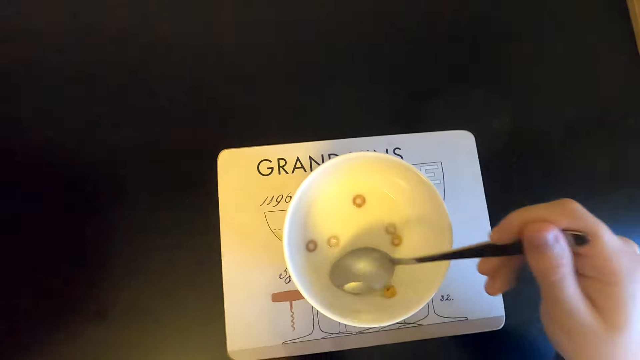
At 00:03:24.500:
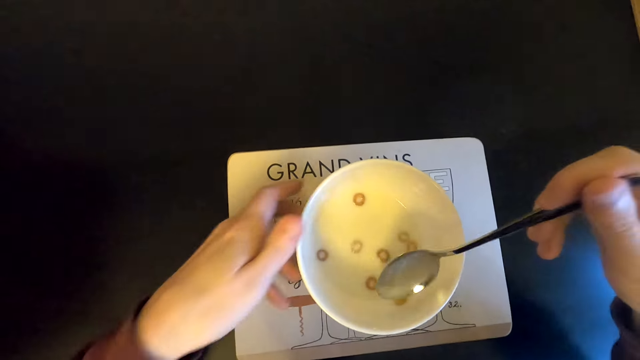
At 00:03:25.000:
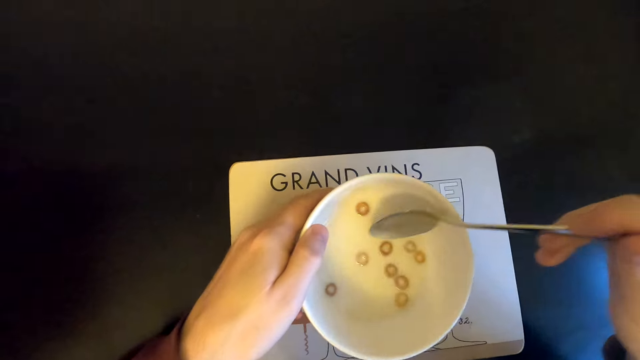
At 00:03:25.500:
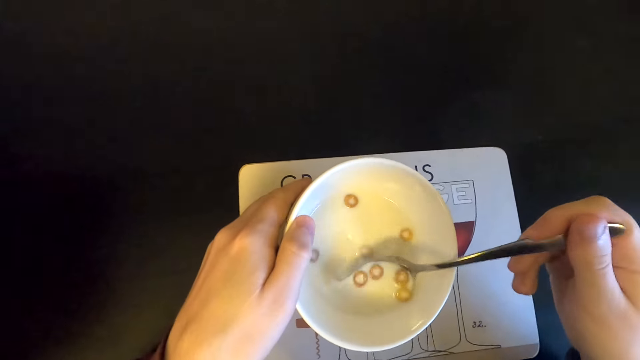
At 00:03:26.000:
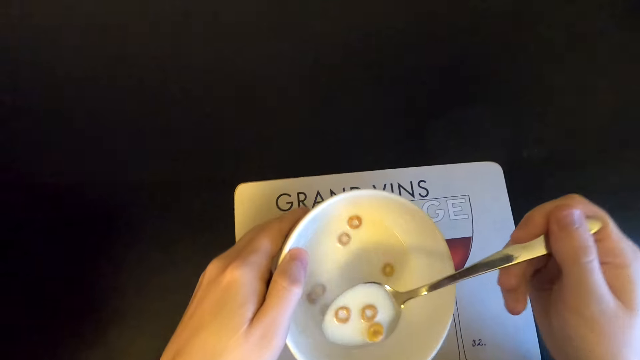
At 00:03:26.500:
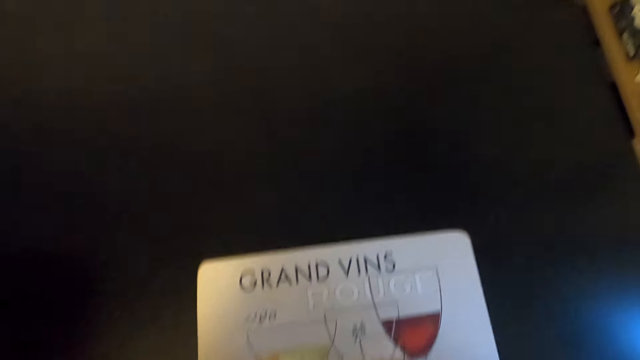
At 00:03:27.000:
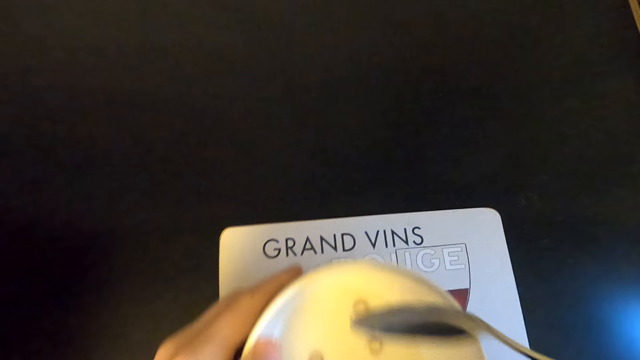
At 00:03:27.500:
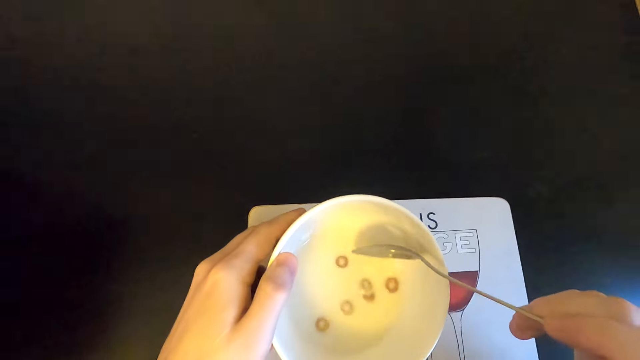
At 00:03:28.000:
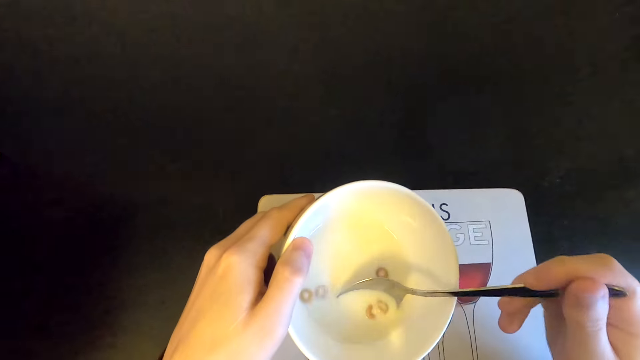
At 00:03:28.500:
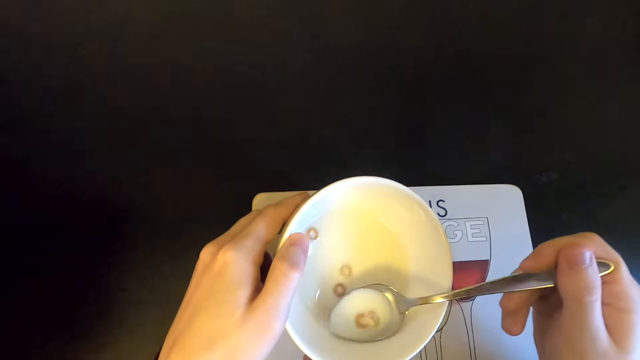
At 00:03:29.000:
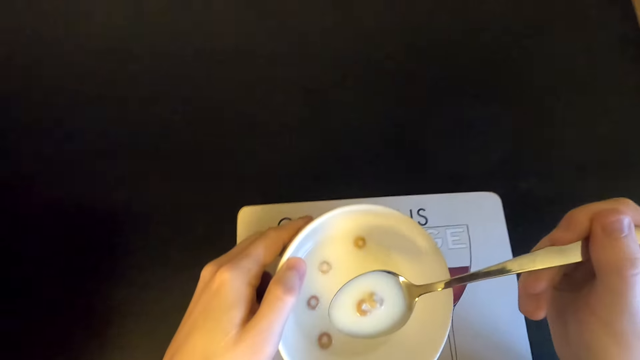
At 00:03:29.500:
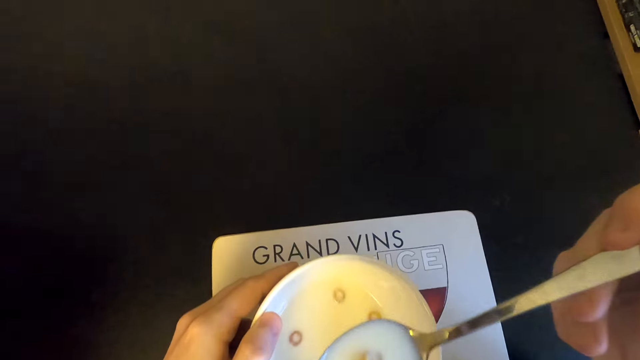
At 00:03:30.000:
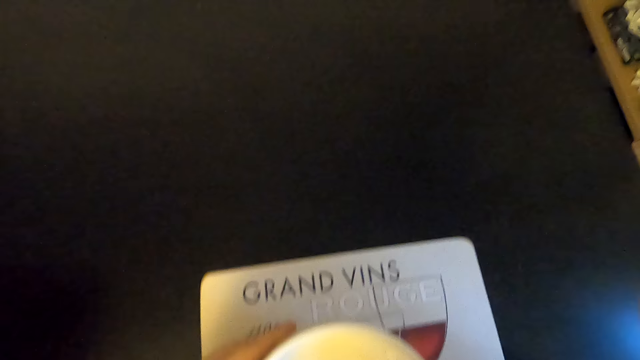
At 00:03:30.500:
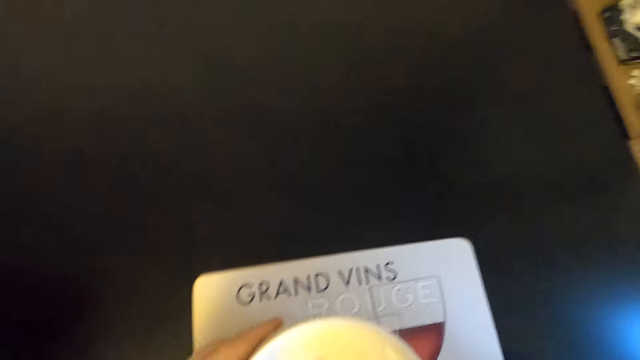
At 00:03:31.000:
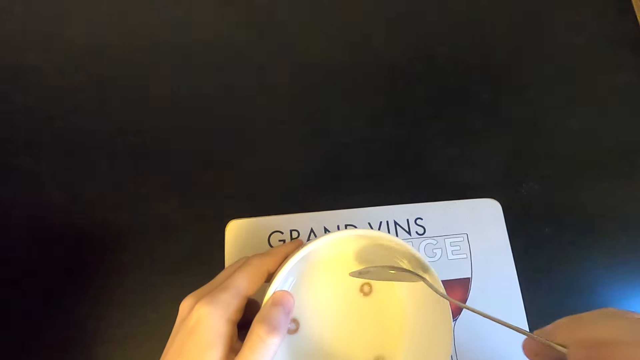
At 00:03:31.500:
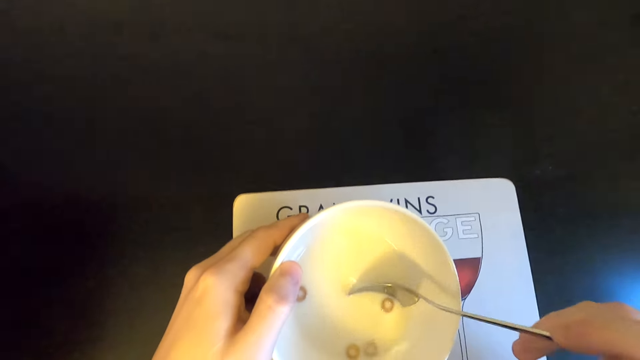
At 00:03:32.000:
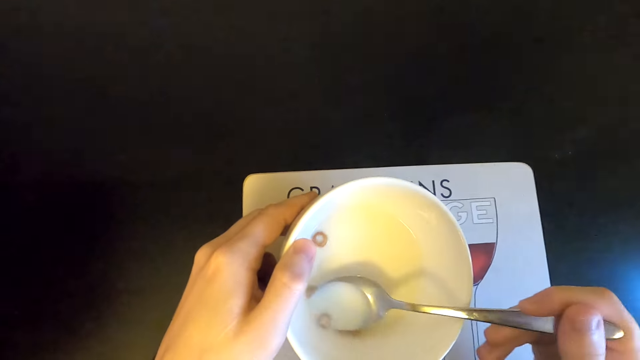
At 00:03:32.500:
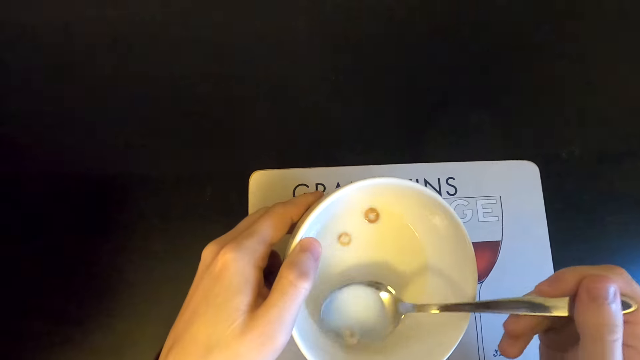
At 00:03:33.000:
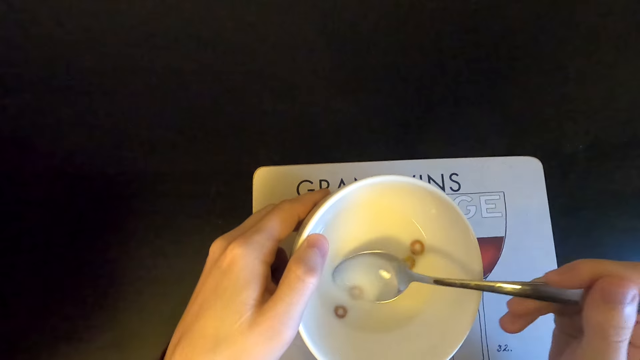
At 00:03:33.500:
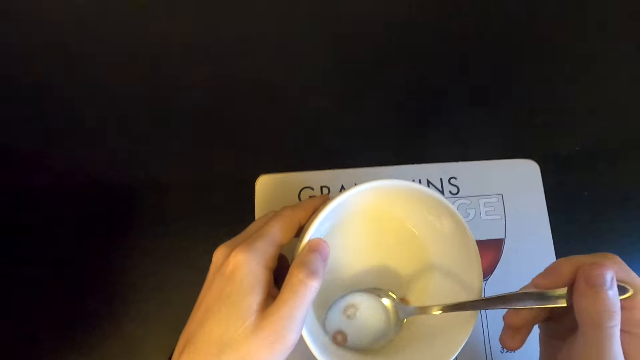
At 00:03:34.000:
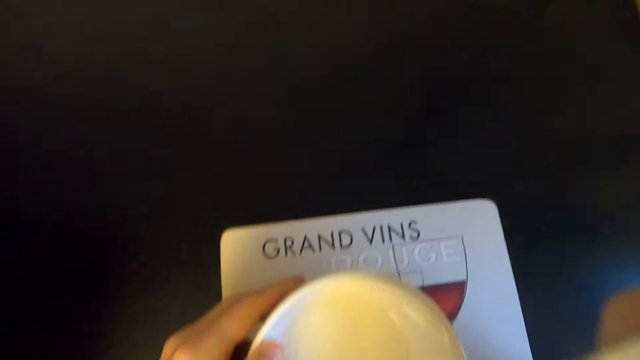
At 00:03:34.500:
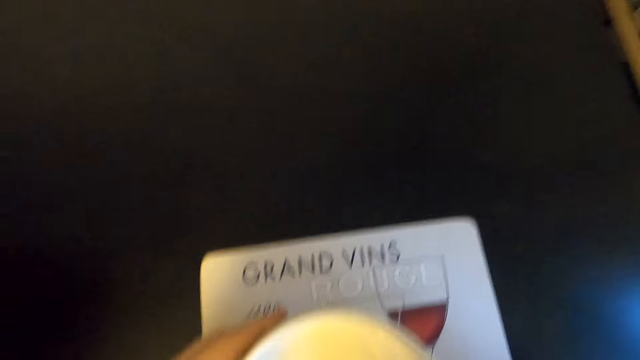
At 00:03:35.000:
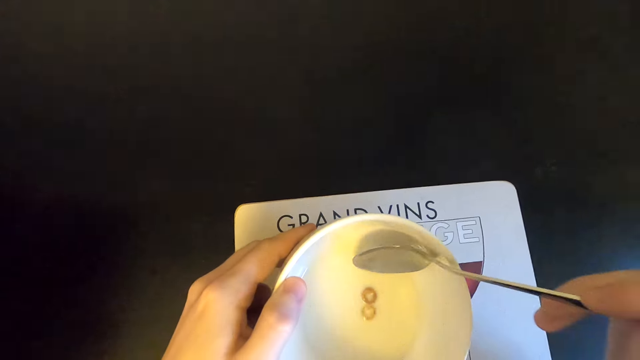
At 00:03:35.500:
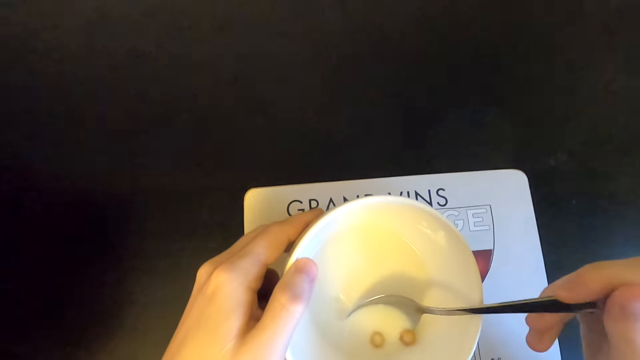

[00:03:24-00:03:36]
The camera wearer holds the bowl of cereal and milk on his hand. He scoops the mixture of cereals and milk from the plate with a spoon. He eats the mixture of cereals and milk.

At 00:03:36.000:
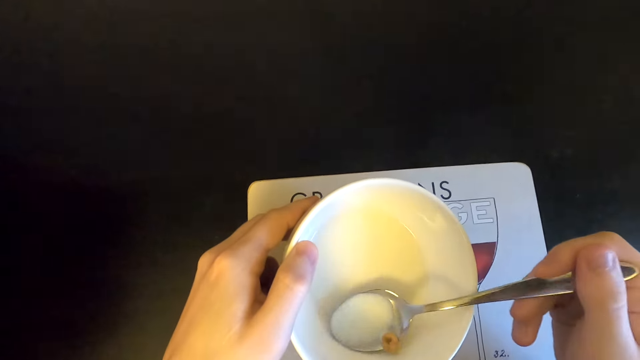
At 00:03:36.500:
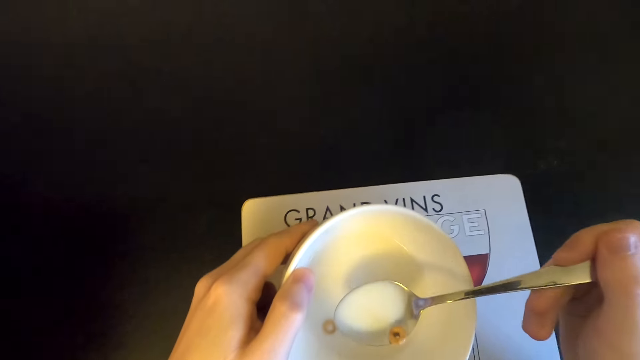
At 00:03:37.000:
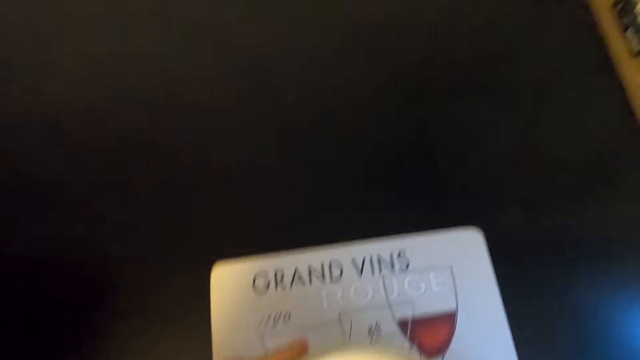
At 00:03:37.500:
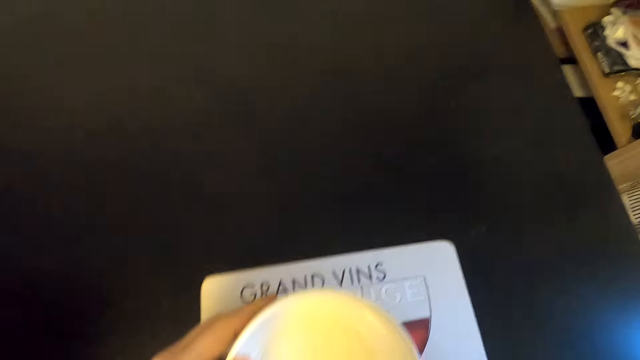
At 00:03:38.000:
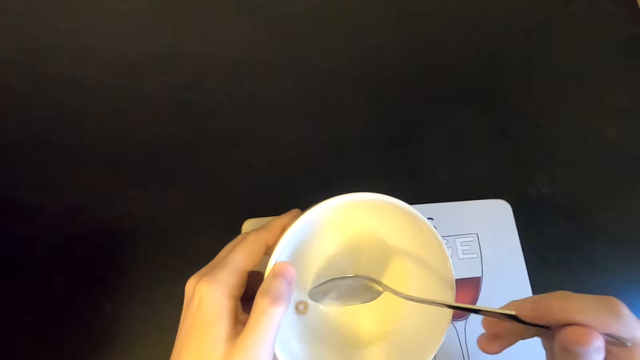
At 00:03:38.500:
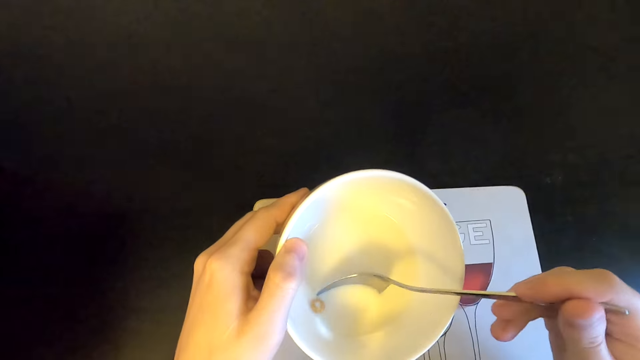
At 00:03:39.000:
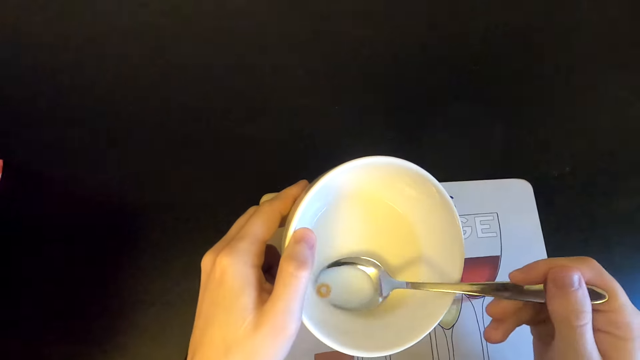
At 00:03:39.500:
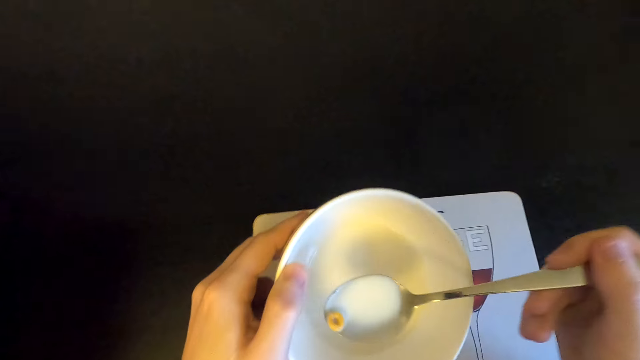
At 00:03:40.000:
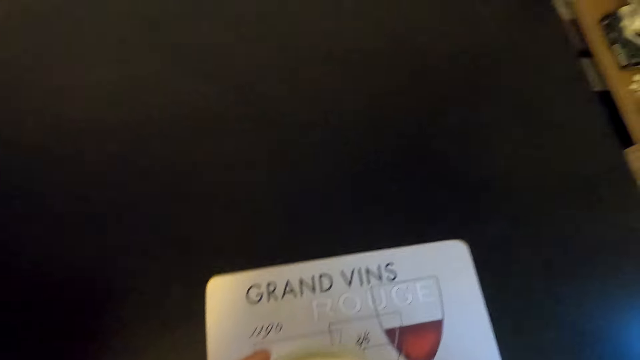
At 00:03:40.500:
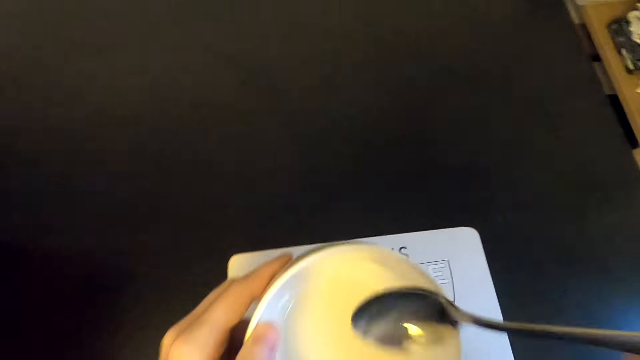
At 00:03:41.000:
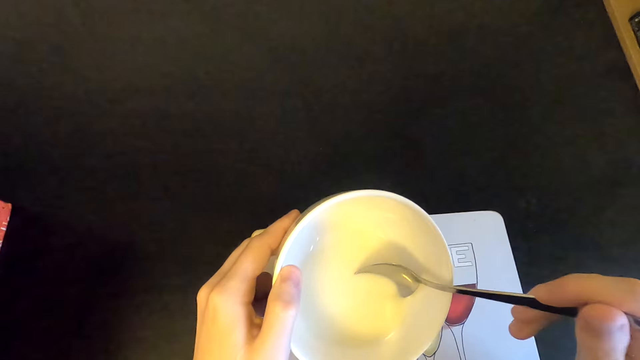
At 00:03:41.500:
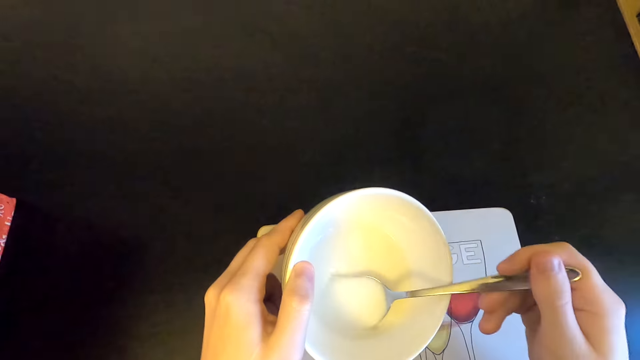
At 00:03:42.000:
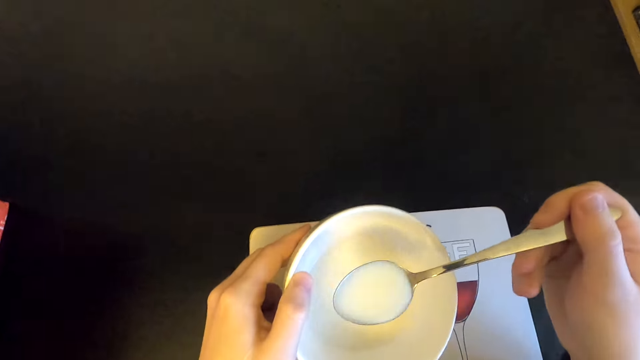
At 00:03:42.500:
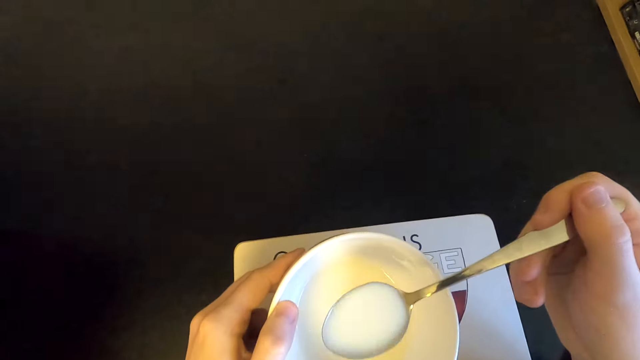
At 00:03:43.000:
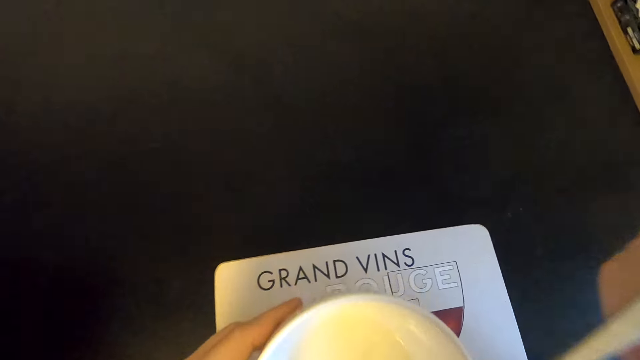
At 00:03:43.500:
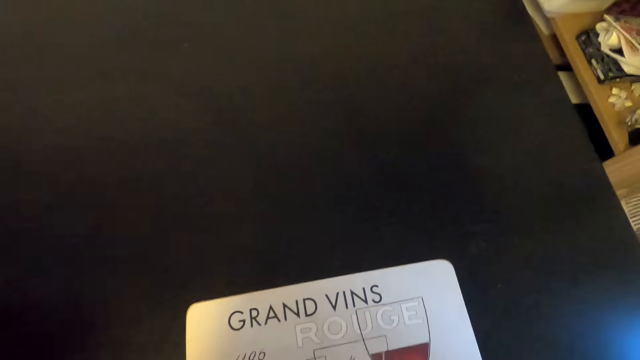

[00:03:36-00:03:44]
The camera wearer drinks milk from the bowl with a spoon.
